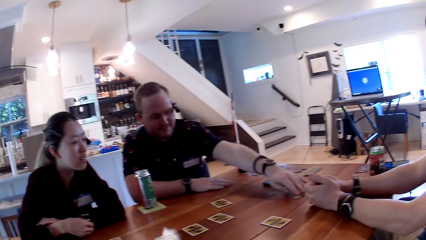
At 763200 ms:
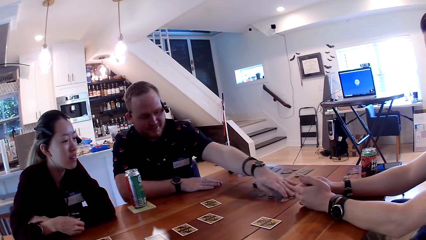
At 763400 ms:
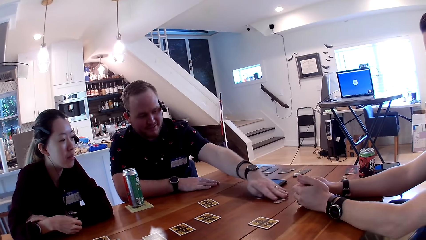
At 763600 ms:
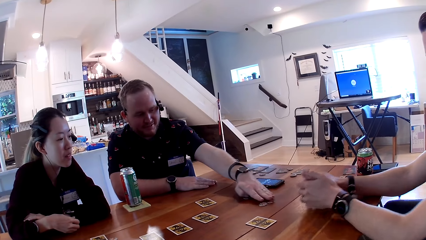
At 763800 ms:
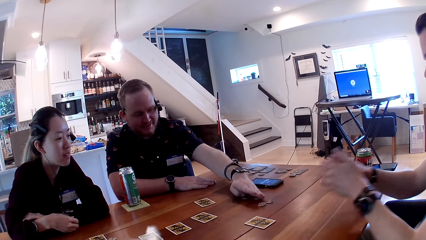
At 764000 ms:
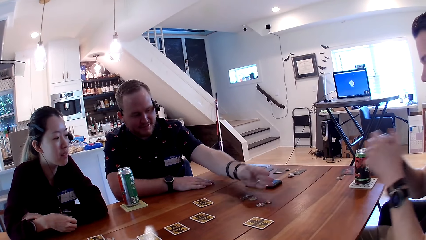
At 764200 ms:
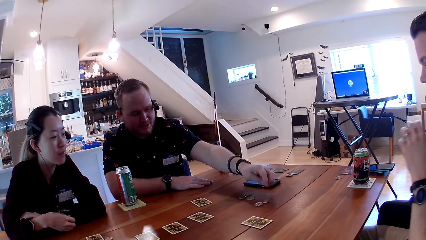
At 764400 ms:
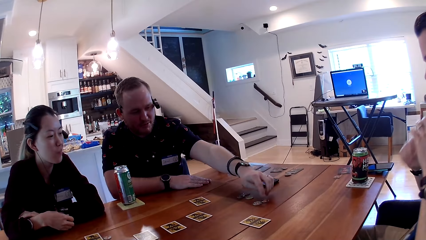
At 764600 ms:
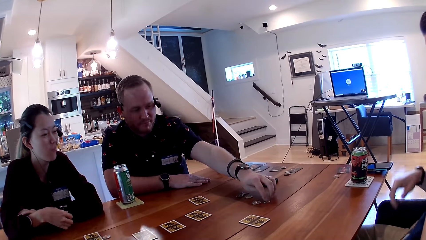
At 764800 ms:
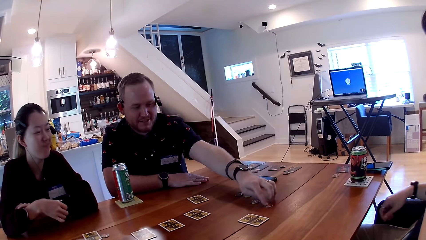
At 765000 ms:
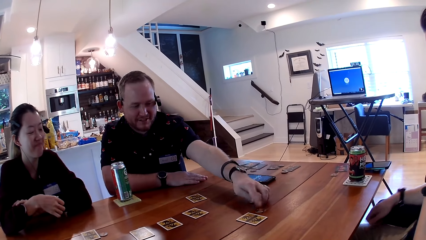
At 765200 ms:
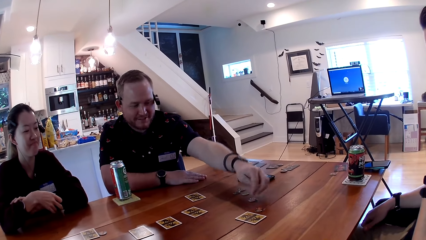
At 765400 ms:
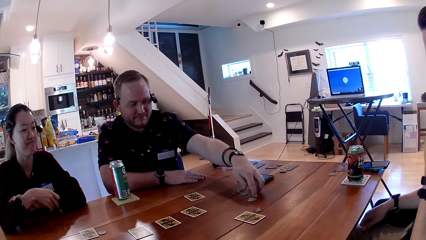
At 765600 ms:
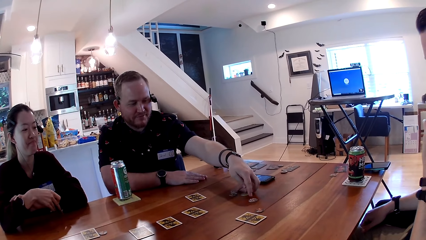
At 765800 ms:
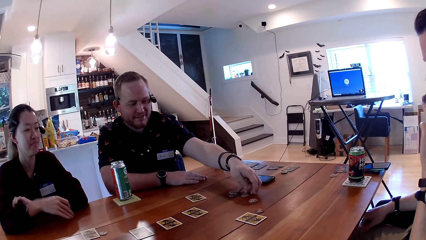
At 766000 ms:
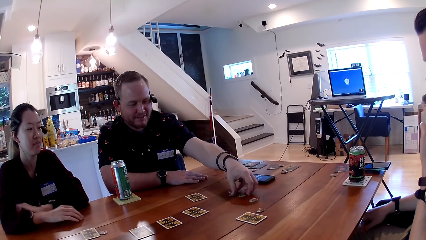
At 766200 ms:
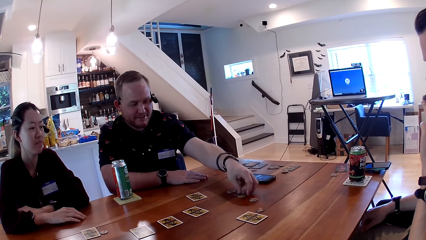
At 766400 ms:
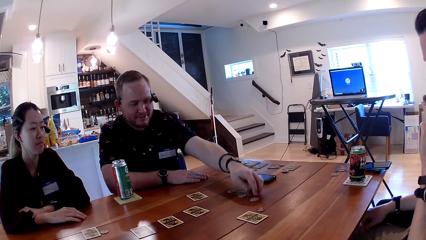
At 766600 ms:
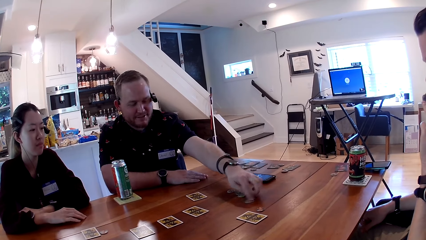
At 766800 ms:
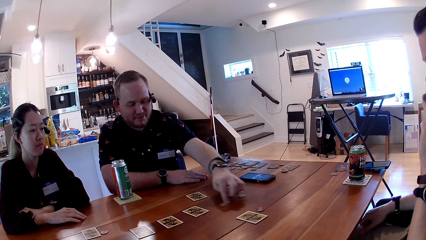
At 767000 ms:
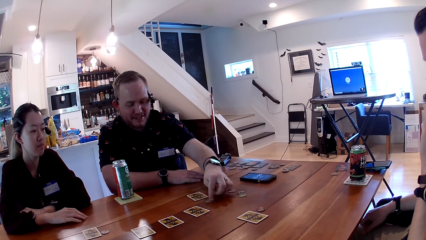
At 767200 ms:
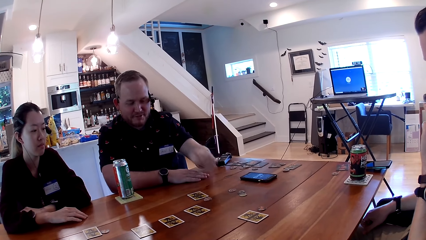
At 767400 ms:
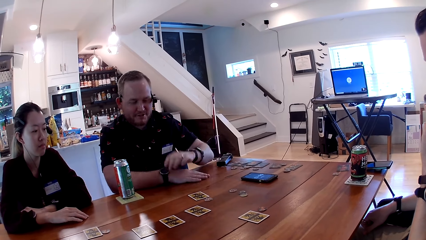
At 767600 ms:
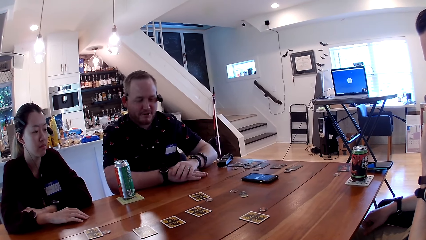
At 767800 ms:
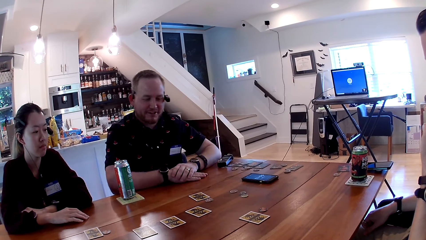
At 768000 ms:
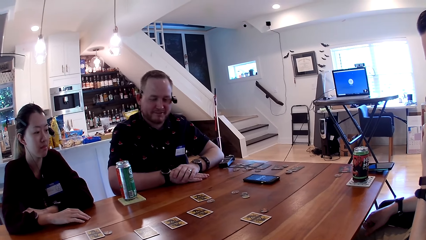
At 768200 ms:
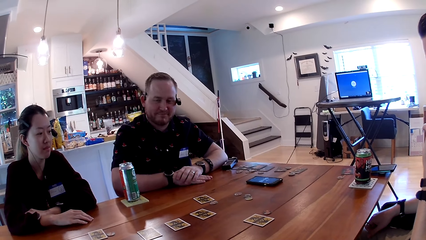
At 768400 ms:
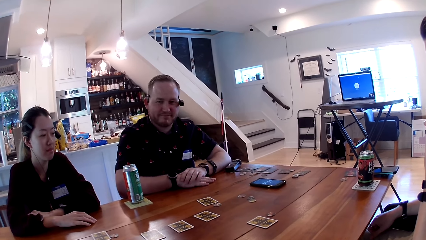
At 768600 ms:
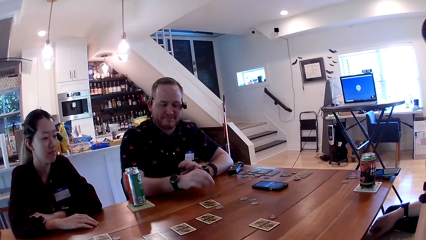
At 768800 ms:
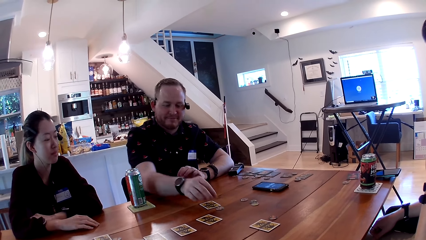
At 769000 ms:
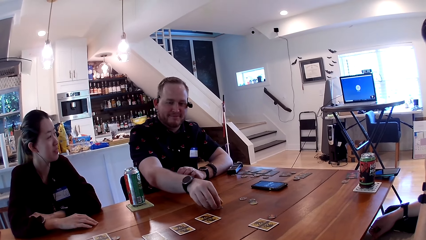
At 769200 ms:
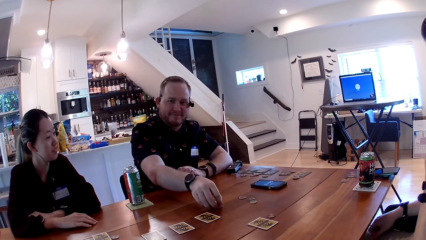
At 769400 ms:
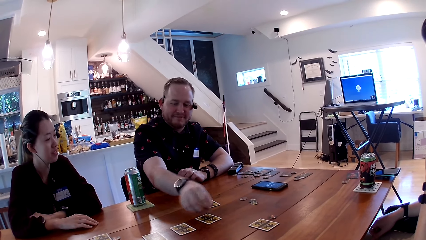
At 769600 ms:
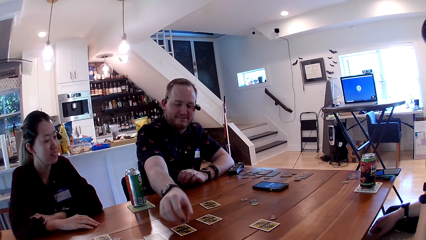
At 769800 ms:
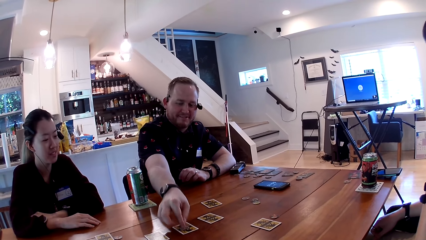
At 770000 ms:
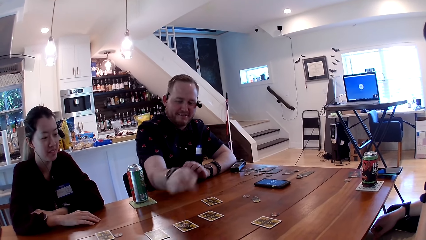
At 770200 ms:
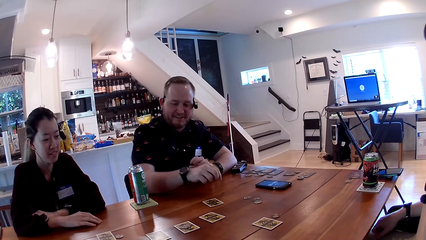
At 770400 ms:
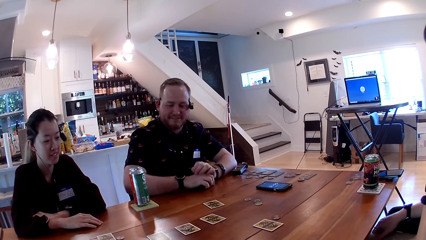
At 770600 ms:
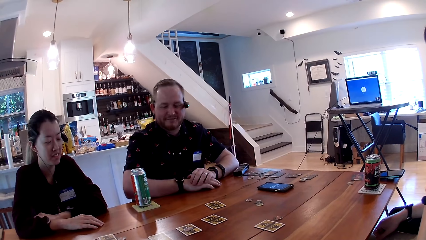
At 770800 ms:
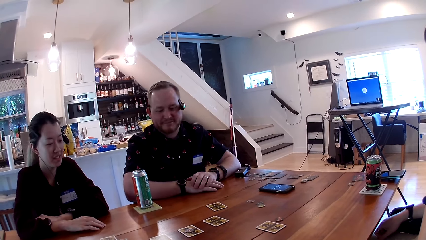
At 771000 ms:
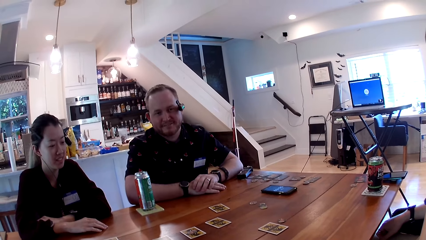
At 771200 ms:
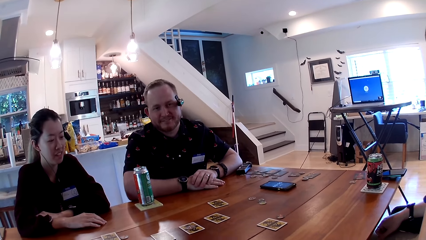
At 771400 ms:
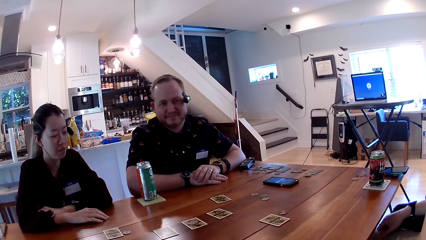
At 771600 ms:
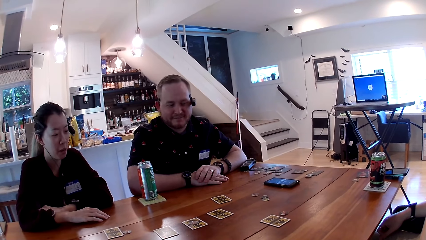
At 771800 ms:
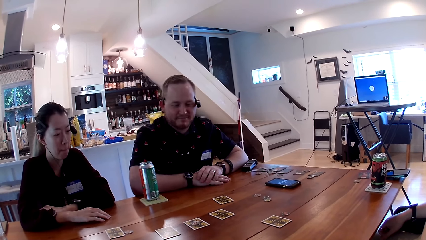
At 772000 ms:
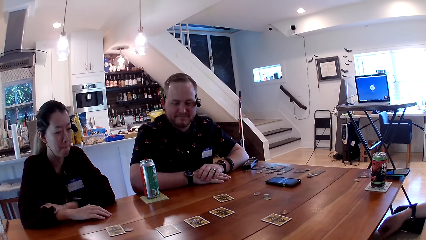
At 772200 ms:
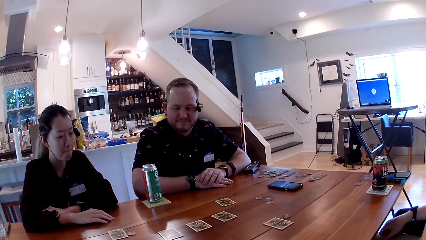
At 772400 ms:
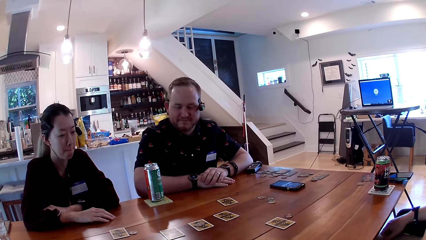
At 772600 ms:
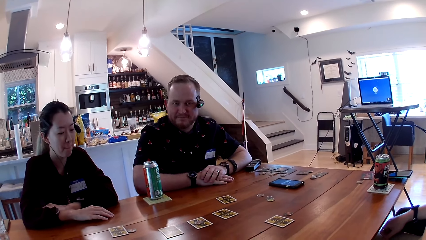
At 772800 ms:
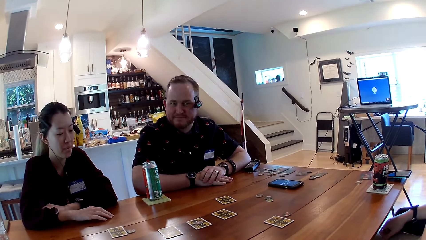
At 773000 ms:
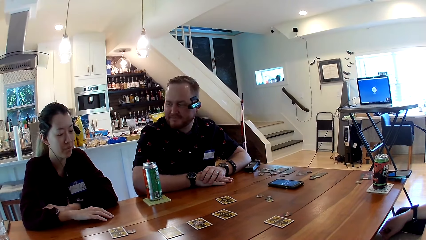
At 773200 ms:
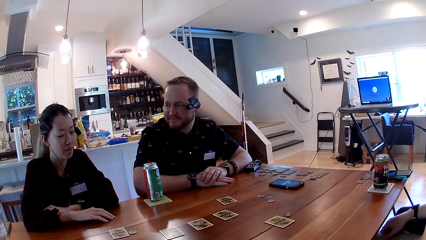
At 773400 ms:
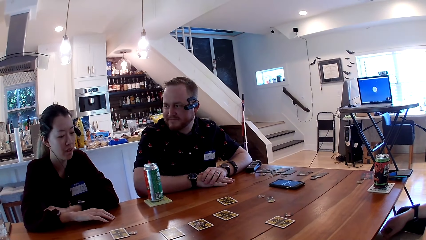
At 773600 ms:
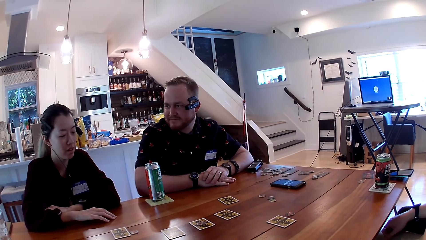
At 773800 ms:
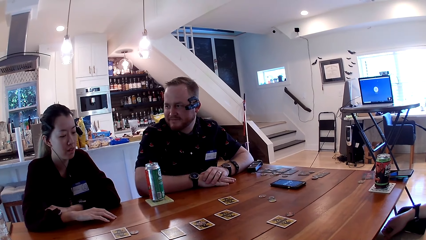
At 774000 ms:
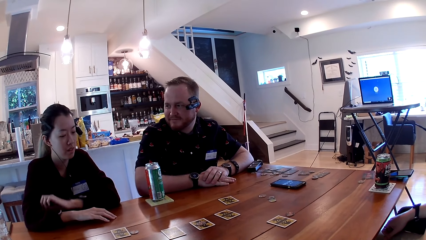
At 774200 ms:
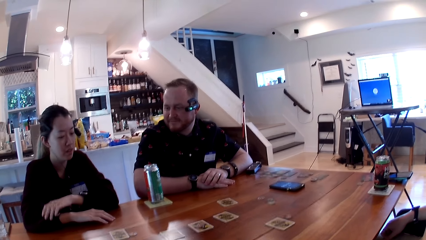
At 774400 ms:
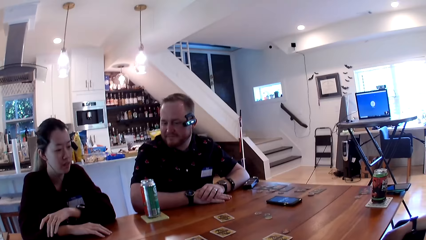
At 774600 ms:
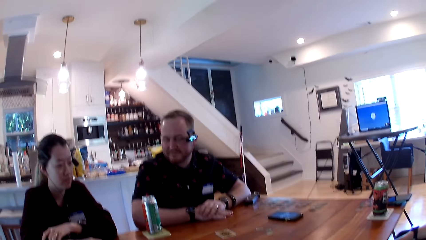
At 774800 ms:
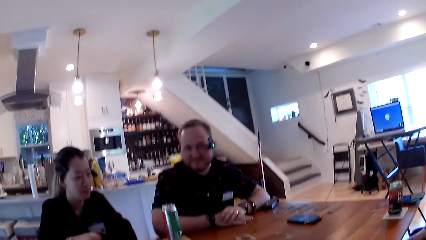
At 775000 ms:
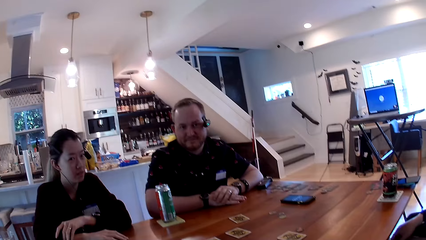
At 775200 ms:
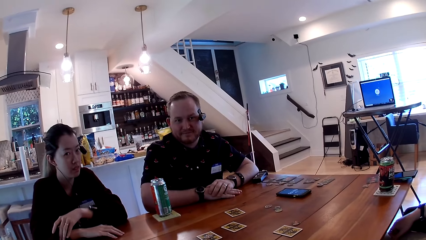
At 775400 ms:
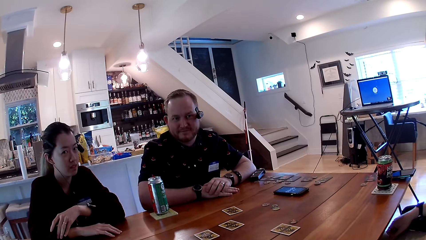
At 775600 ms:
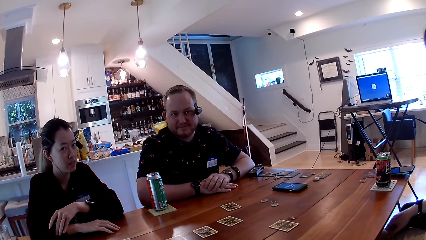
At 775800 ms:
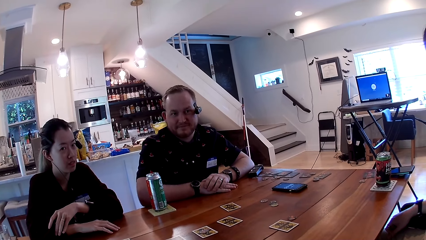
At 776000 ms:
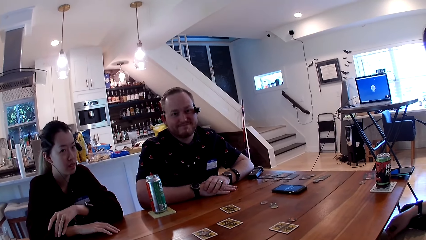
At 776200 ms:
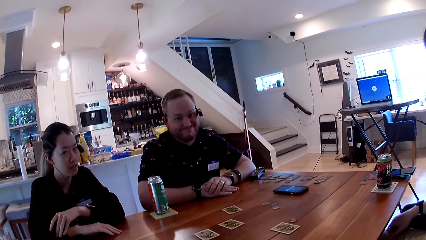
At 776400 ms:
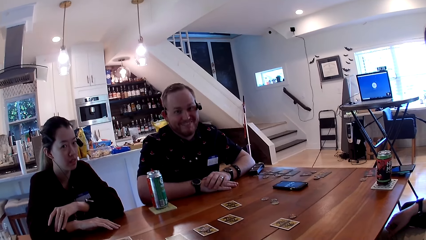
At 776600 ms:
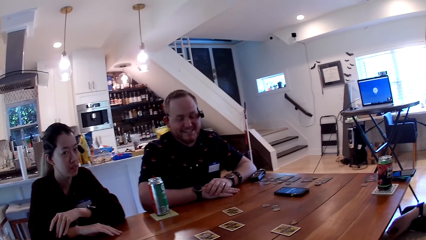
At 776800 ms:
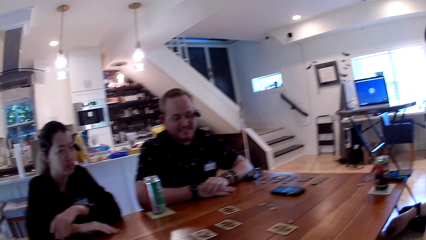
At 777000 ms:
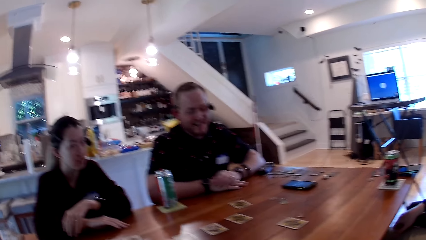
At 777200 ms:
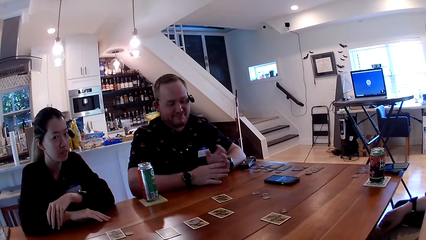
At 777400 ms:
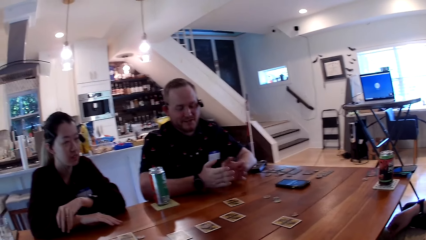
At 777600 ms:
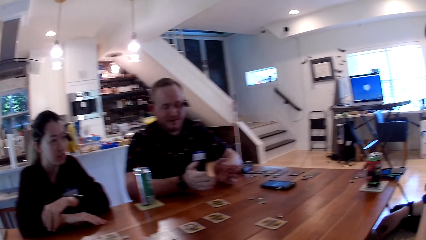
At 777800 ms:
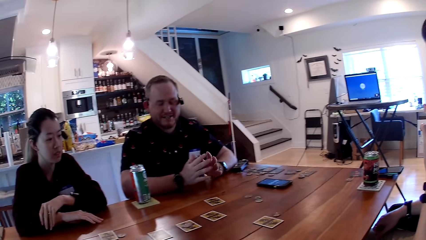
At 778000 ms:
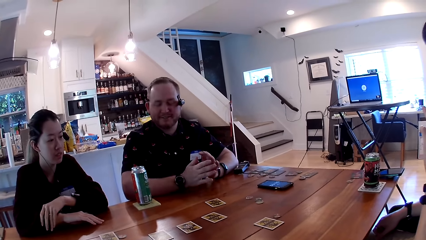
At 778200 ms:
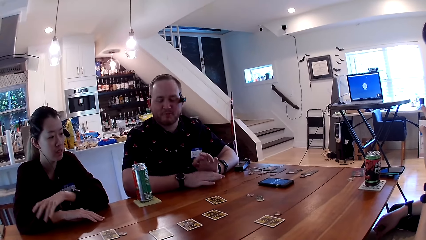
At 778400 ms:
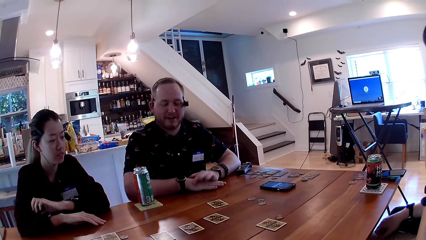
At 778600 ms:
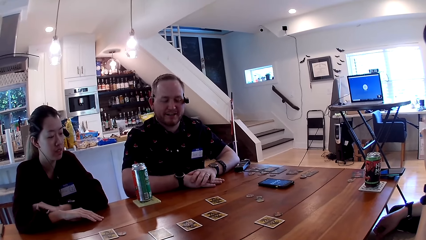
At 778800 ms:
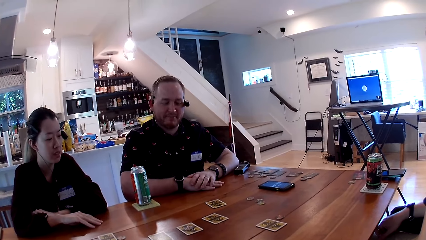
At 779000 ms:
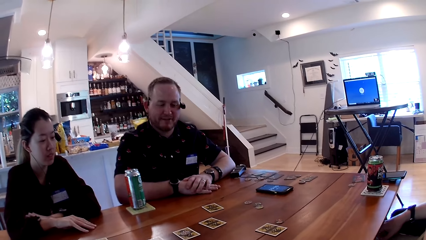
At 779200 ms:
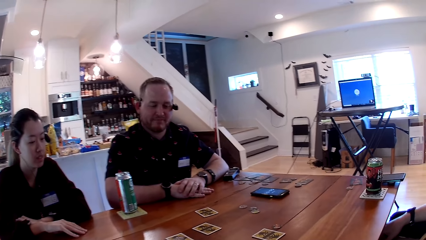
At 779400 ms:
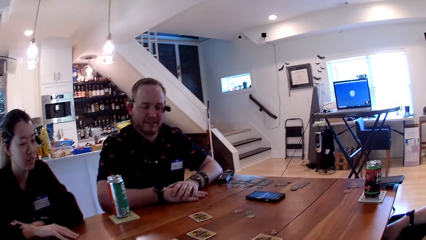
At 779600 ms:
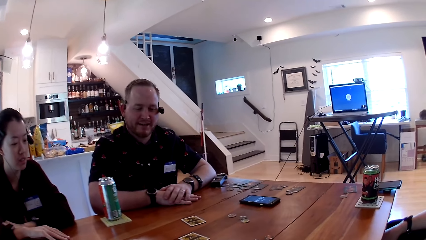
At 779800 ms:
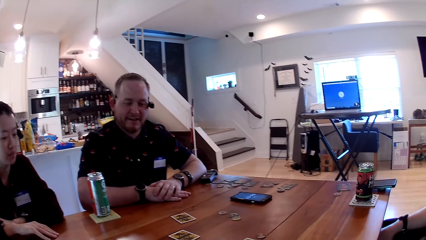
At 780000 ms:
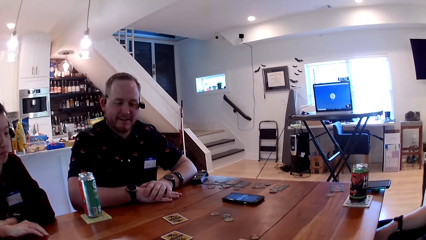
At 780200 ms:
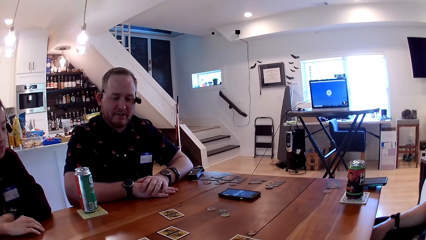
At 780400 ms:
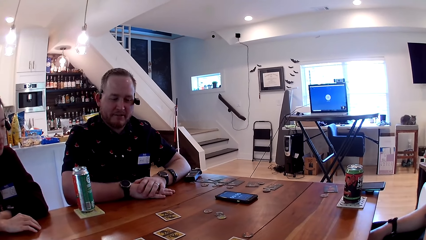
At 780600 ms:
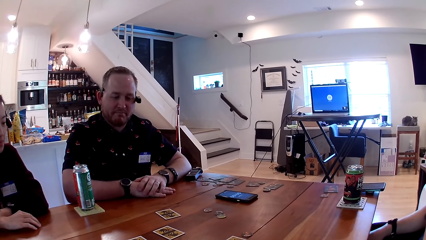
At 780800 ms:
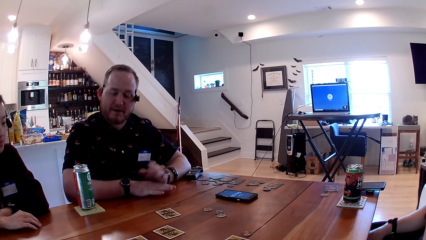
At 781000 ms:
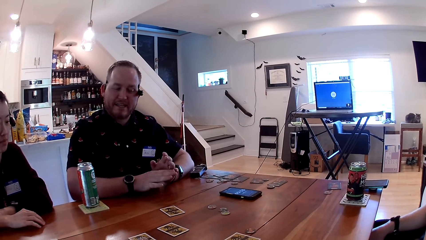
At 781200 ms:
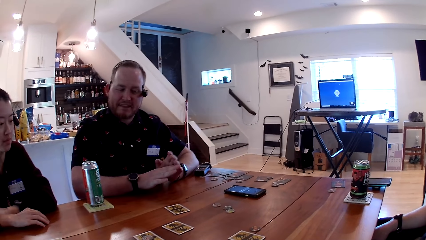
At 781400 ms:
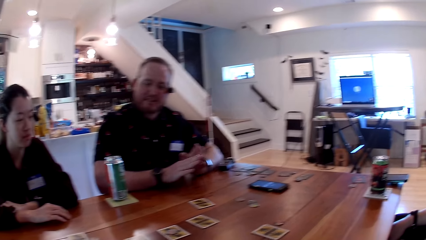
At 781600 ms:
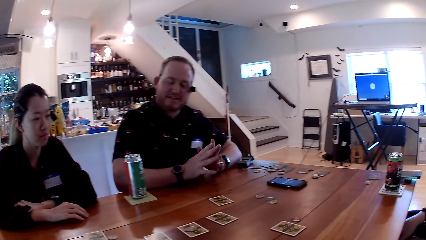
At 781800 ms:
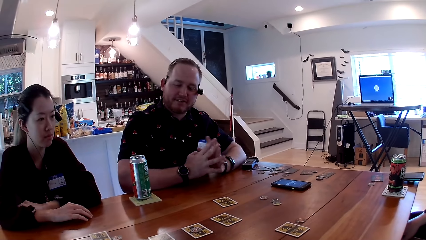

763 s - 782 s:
A man moves tokens on the table with his left hand. The man moves a token close to a card with his left hand. A man plays a card game on top of the table. The first man gathers the token with his left hand. He moves a token close to the card with his left hand. The camera wearer plays the card game on top of the table. The first man picks up a token from the table with his right hand. The camera wearer converses with a man. The first man places the token on a card with his right hand and places his left hand on the table. The first man converses with a woman, another man and the camera wearer.
